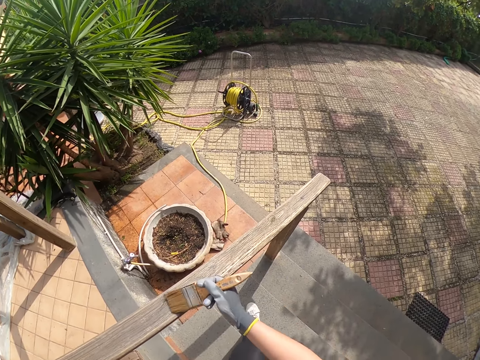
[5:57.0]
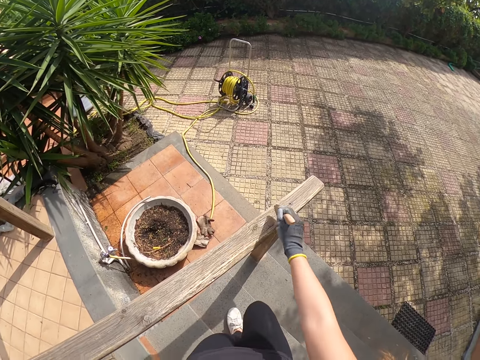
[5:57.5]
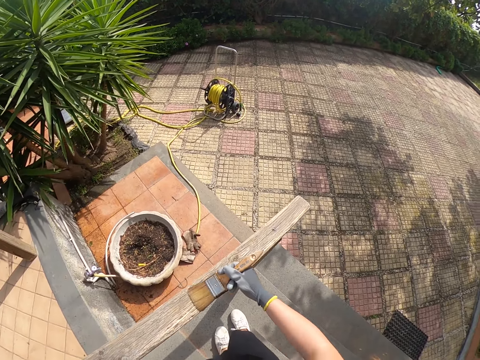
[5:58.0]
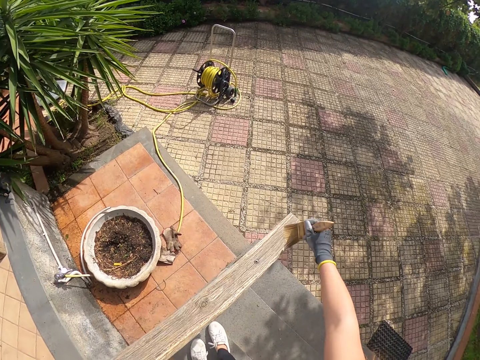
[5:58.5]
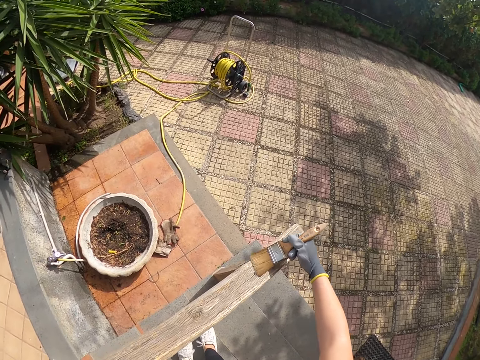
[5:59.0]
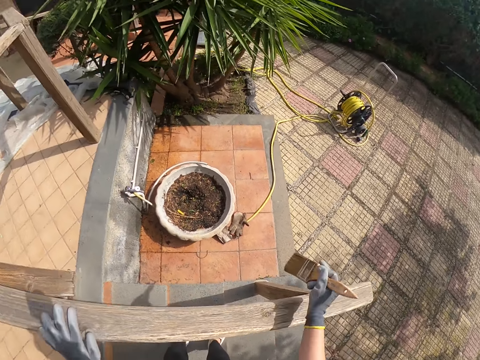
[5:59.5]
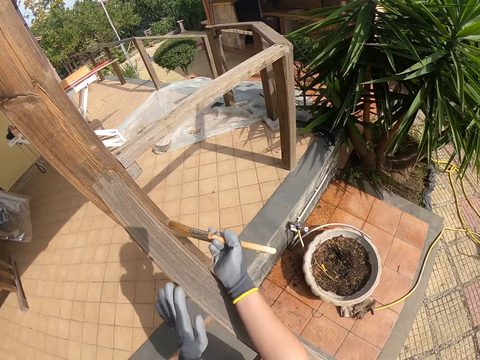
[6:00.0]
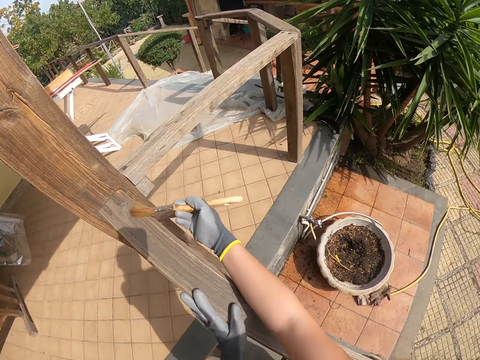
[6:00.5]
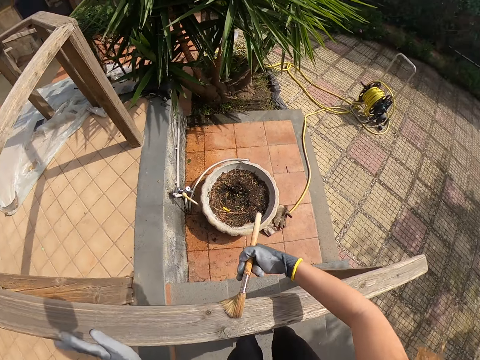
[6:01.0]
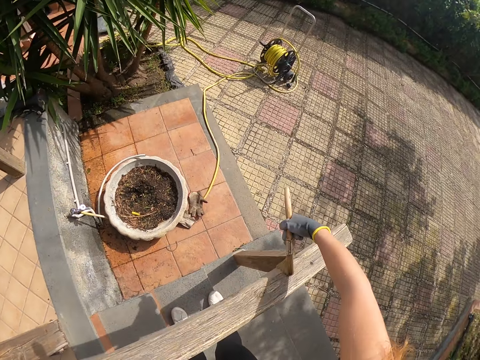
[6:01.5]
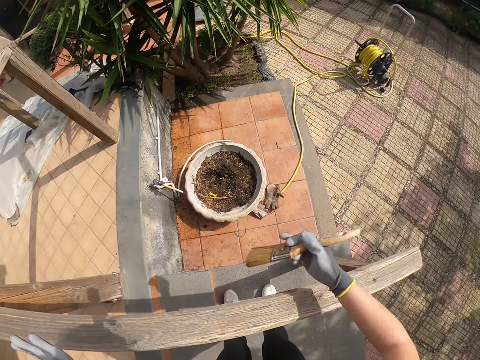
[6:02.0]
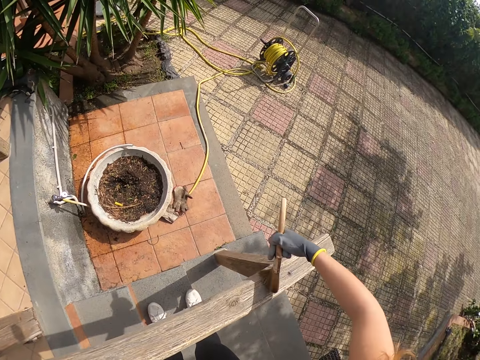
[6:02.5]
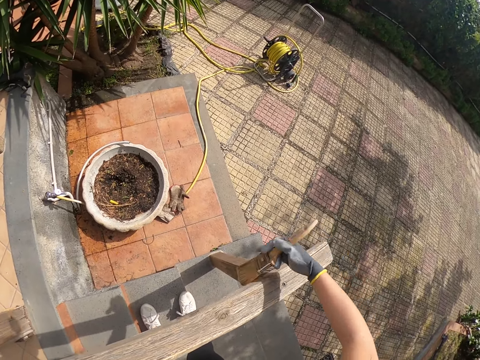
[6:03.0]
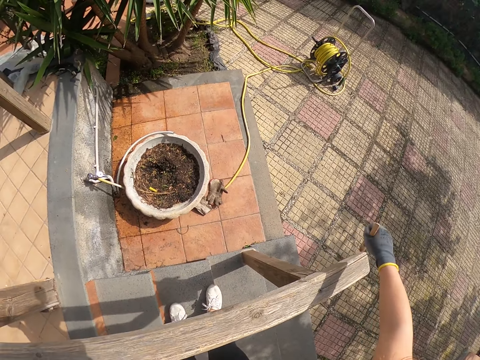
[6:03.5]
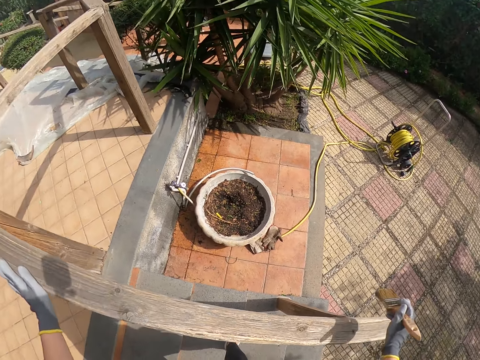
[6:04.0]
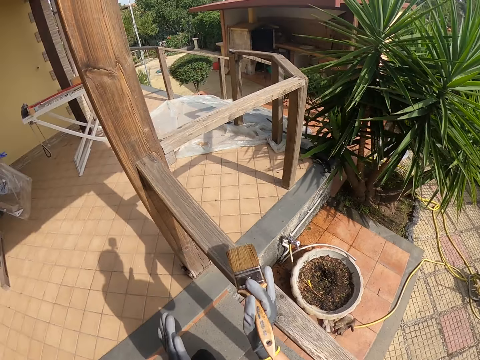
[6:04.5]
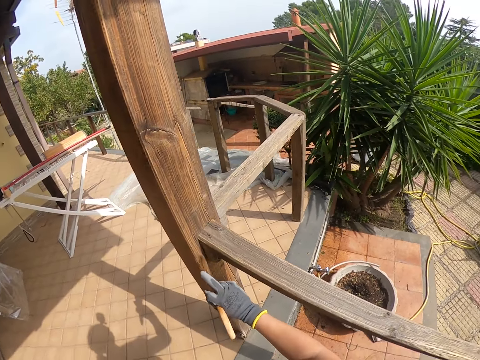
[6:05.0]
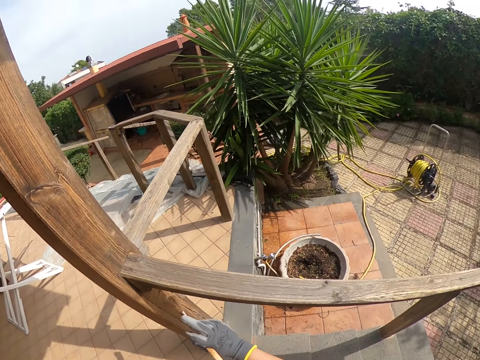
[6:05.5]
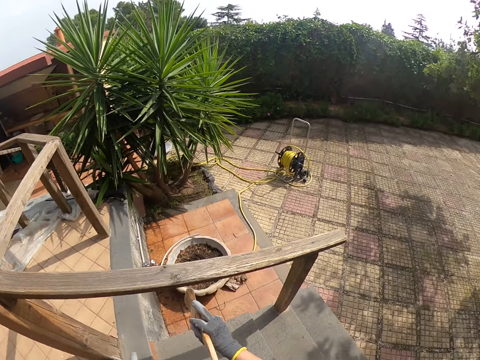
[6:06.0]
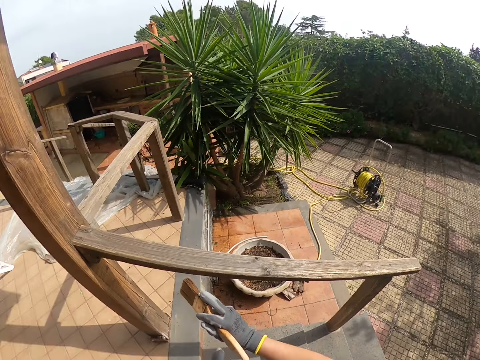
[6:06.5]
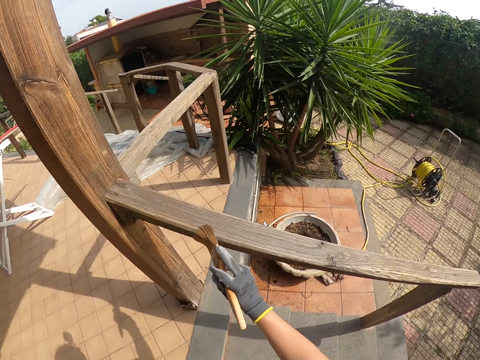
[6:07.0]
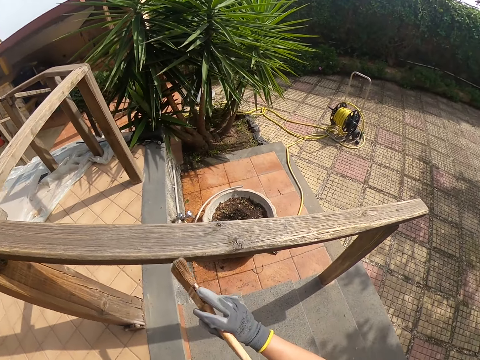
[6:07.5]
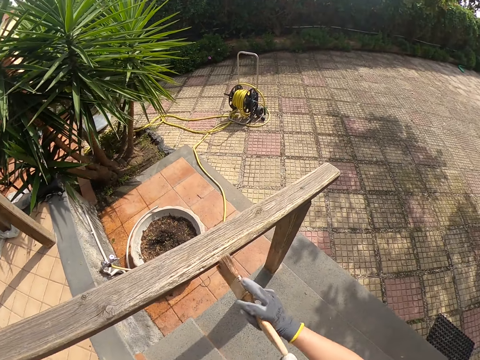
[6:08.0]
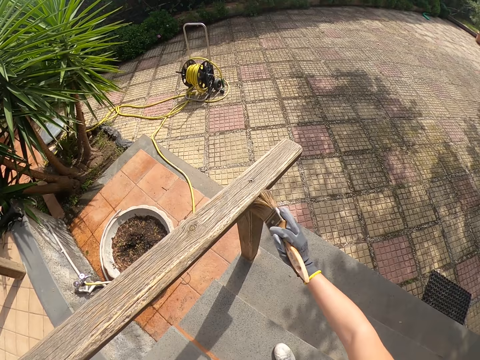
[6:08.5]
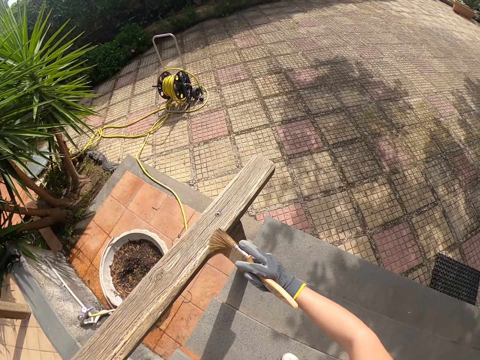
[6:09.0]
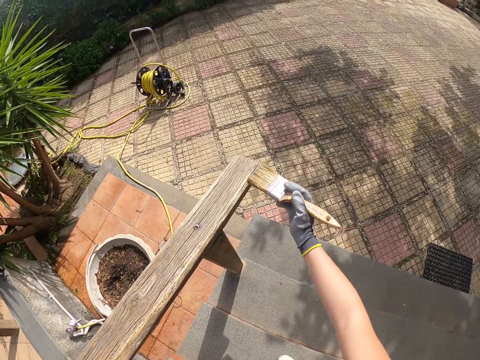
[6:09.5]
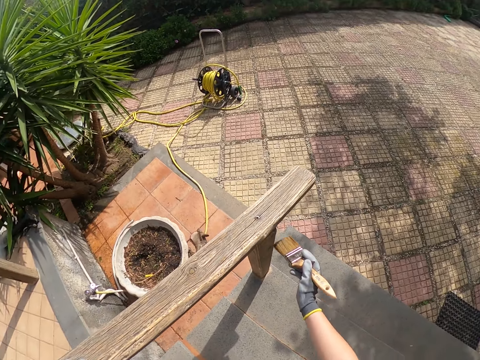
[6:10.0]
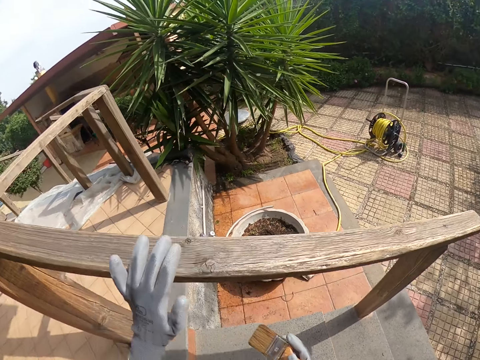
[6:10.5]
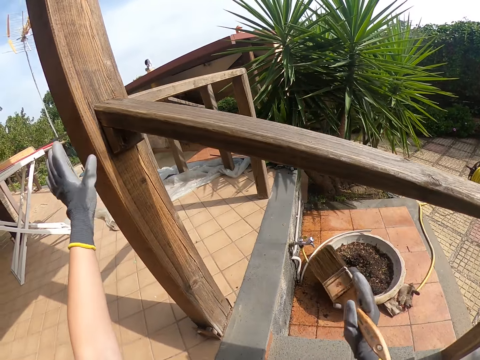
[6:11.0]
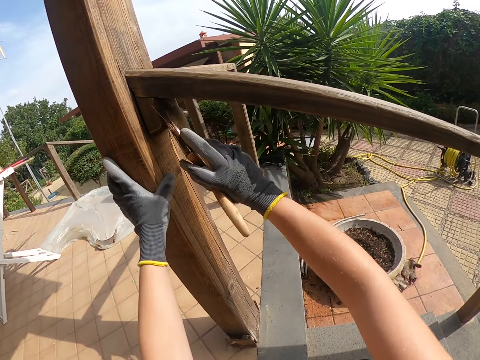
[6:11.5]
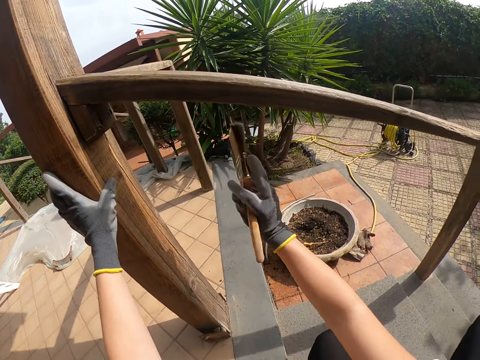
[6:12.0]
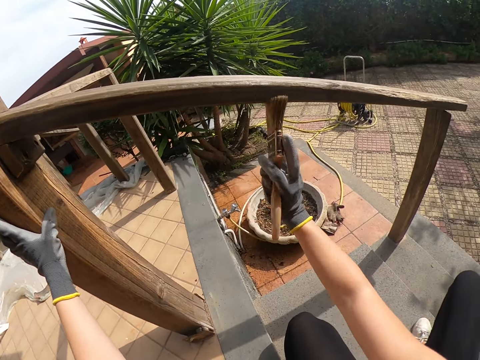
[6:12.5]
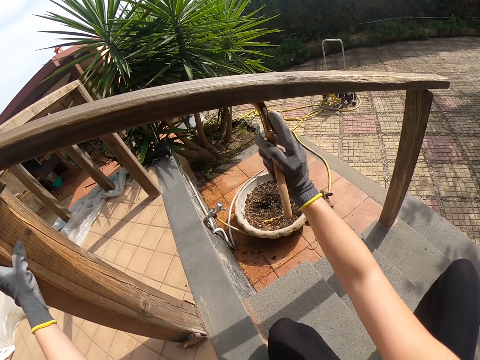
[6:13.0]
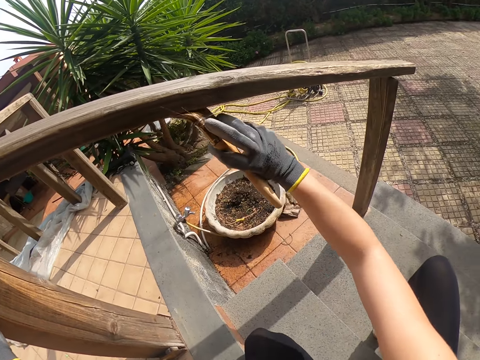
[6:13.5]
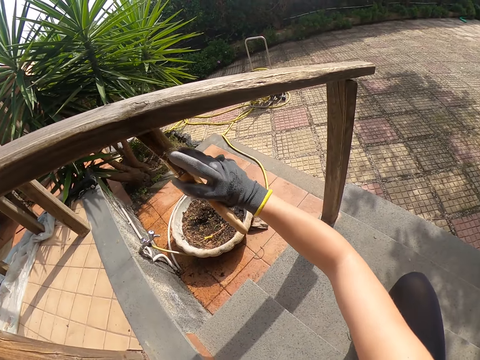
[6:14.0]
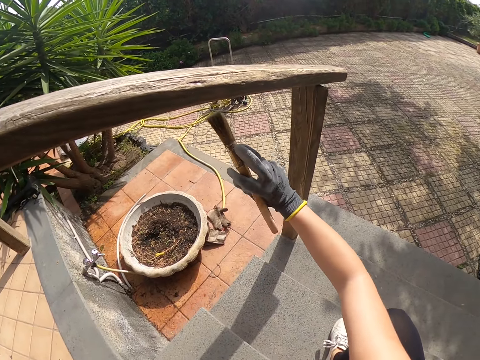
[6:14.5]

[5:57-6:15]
The camera wearer stops walking. She moves her left hand on the wooden balcony rail. She turns around. She brushes the wooden balcony rail with the brush in her right hand. She walks up the stairs. She stops brushing the frame of wood. She brushes the wooden balcony rail with the brush in her right hand and adjusts her standing position around the wood. She moves her left hand on the wooden balcony rail. She stops brushing the frame of wood. She brushes the wooden balcony rail with the brush in her right hand. She squats.

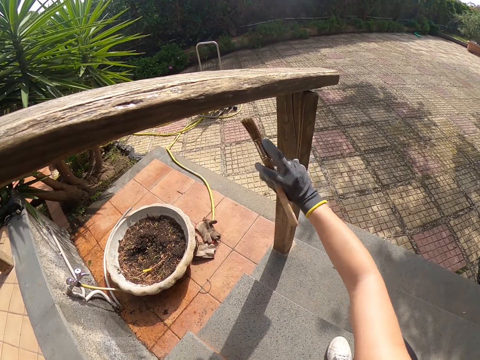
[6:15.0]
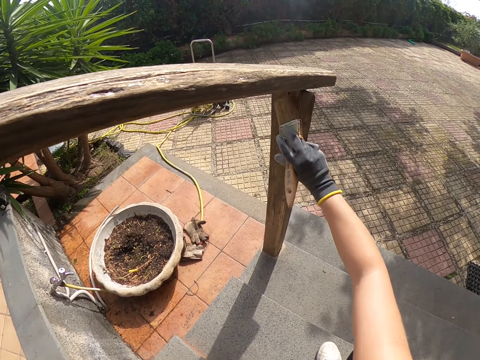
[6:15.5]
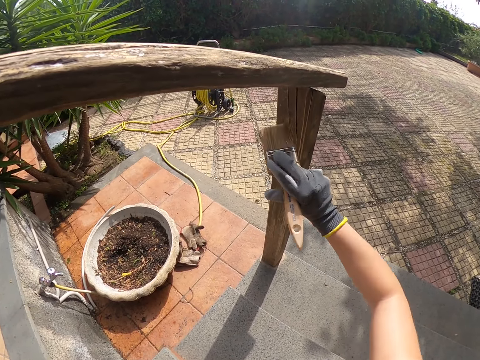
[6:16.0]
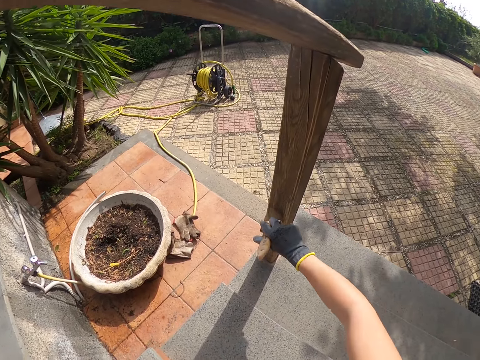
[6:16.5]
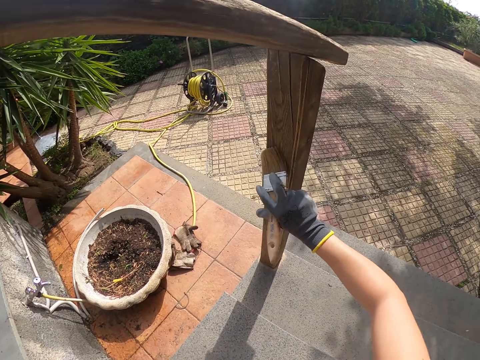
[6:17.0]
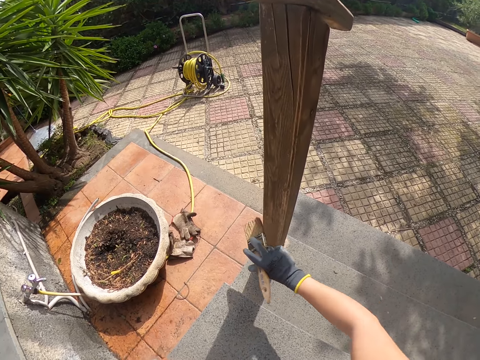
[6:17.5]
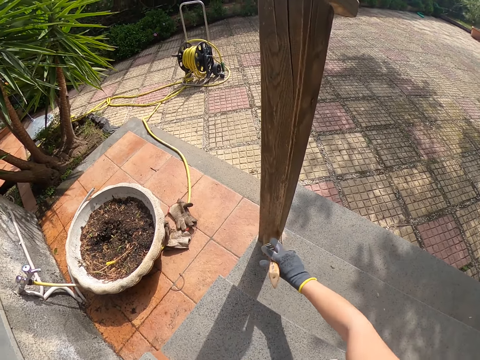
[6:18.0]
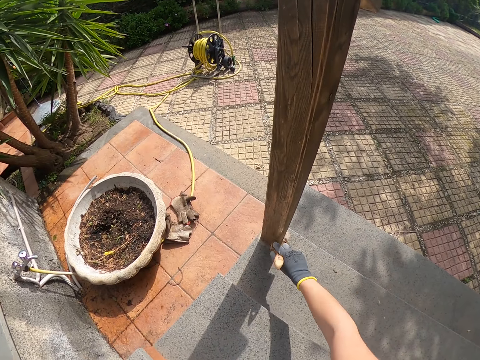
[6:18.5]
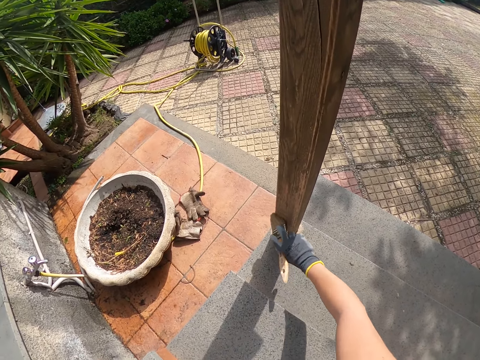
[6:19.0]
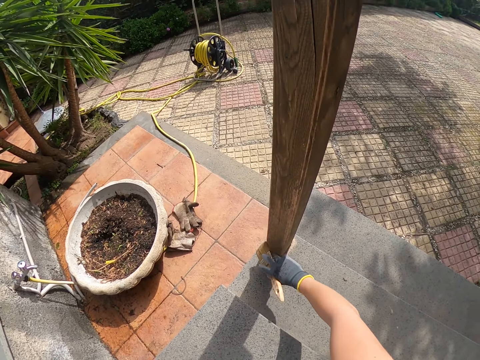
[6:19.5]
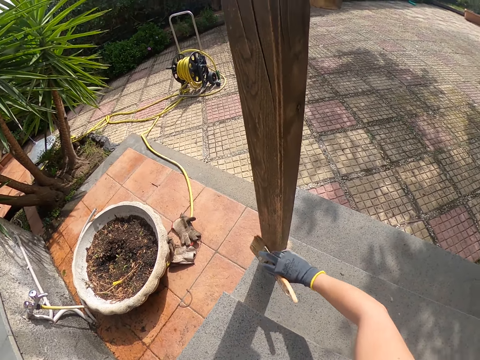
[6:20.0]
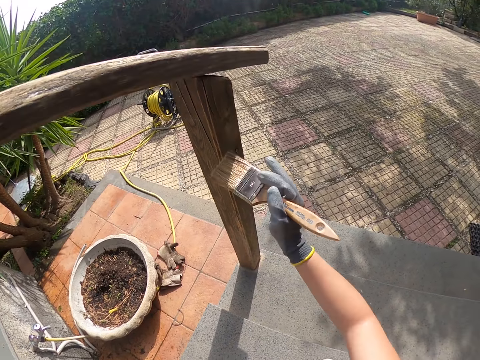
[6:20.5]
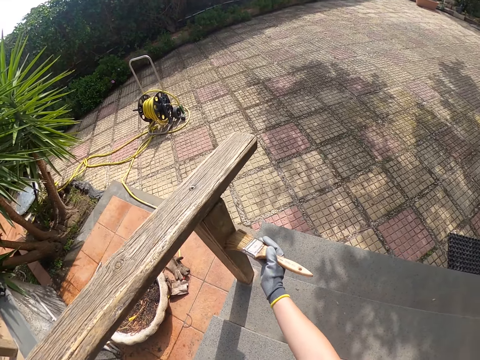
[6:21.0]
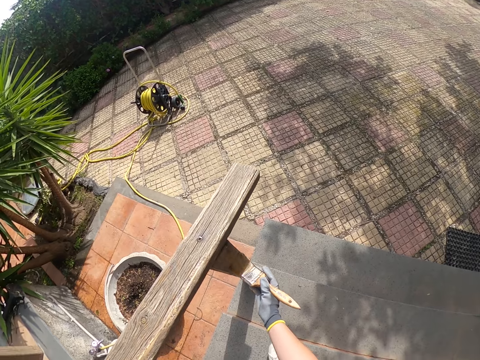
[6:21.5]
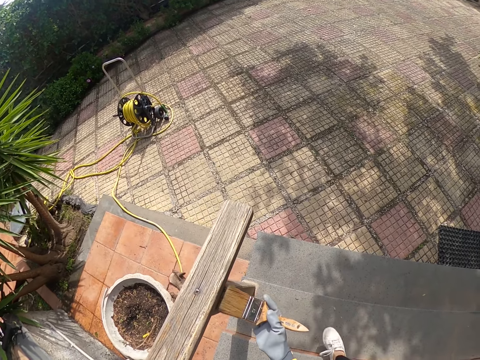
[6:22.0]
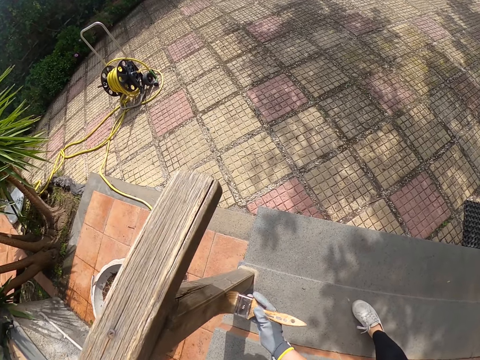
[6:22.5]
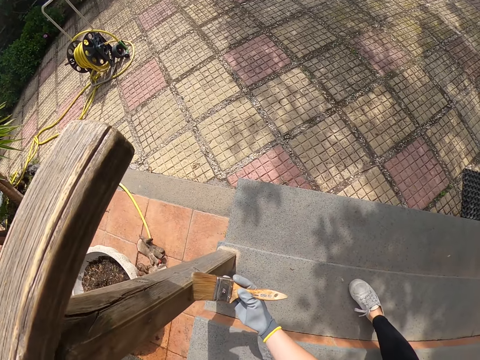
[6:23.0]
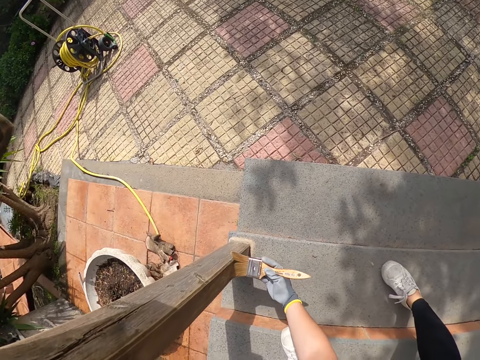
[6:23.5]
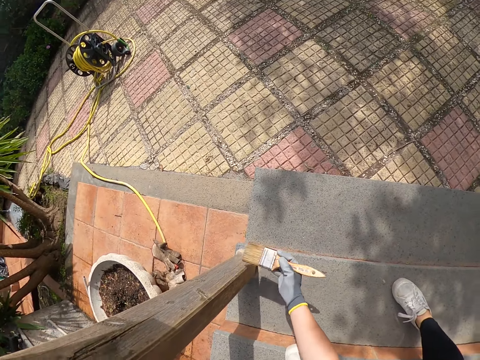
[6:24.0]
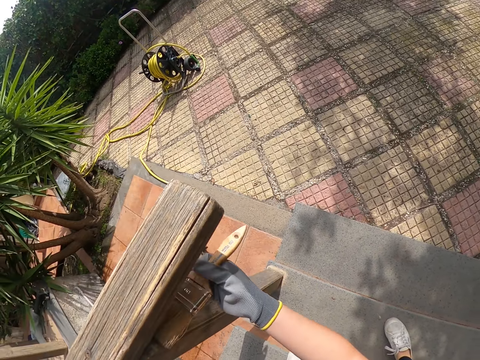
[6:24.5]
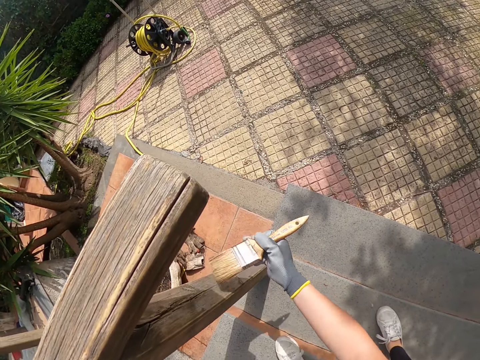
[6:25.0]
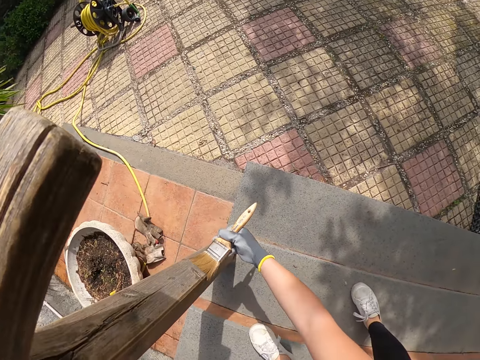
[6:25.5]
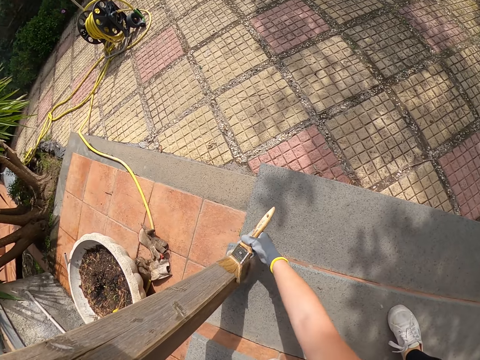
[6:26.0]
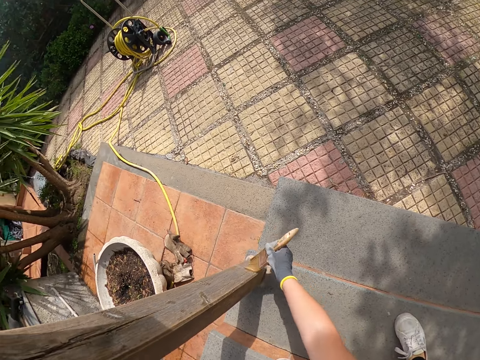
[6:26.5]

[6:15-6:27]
The camera wearer walks down the stairs. They stand up. They take a step down the stairs. They bend.
